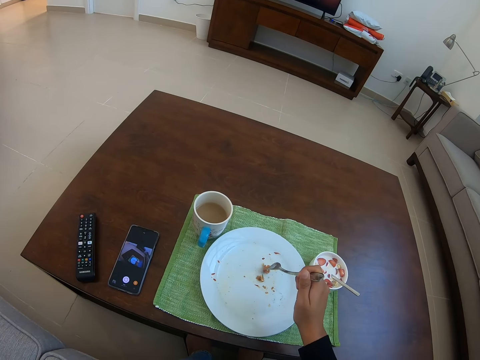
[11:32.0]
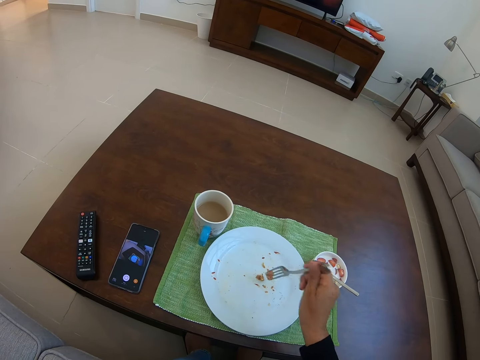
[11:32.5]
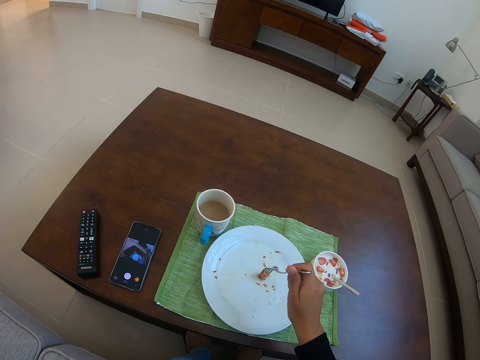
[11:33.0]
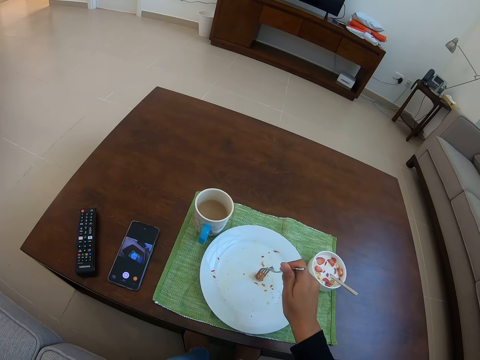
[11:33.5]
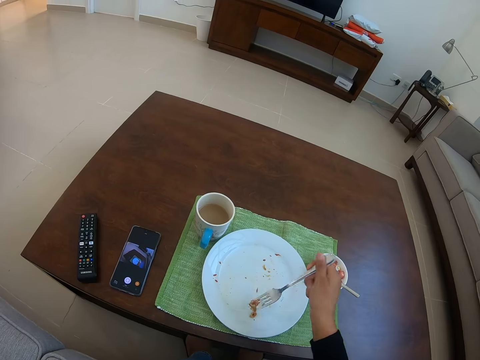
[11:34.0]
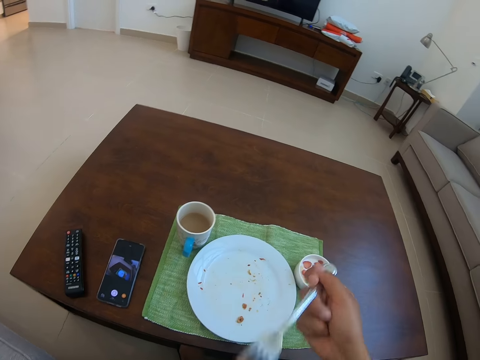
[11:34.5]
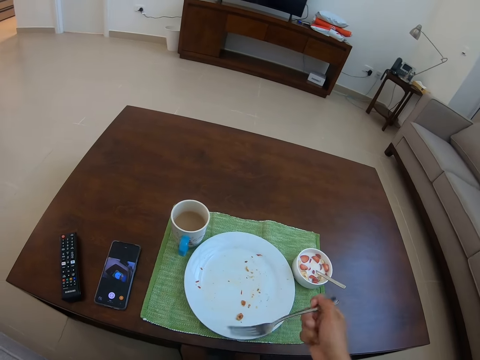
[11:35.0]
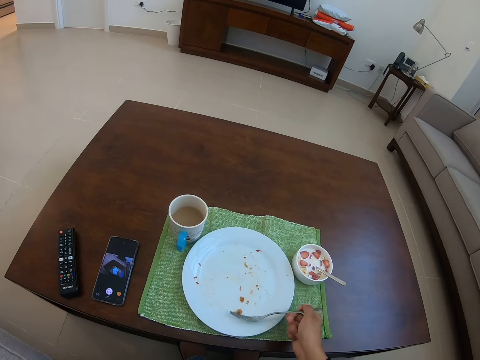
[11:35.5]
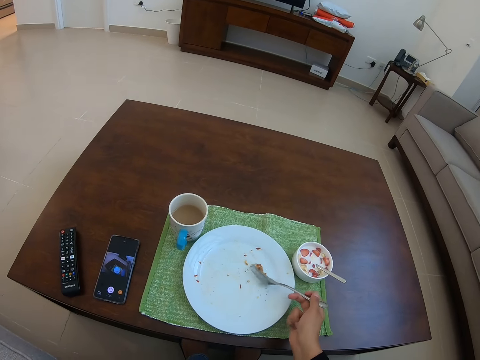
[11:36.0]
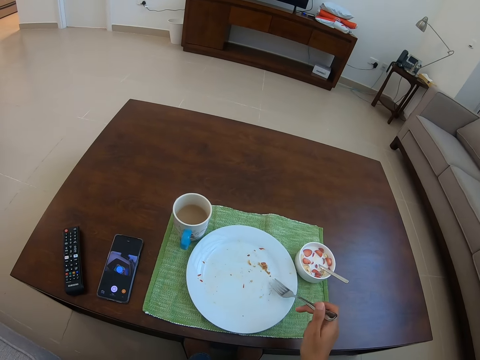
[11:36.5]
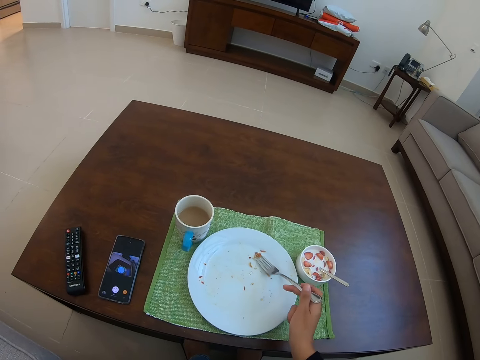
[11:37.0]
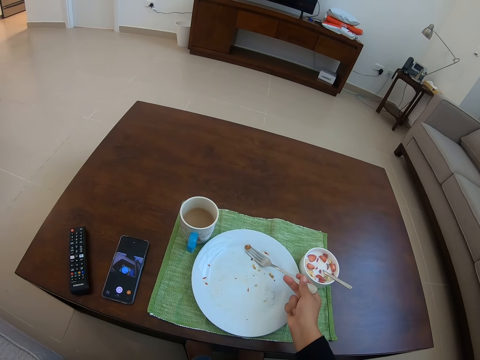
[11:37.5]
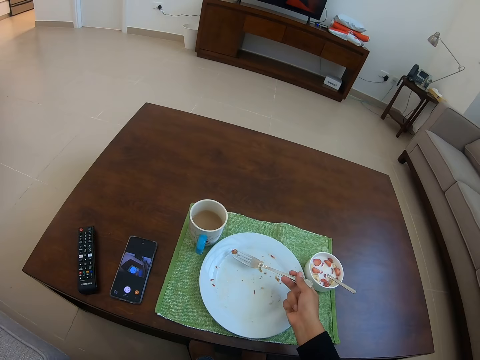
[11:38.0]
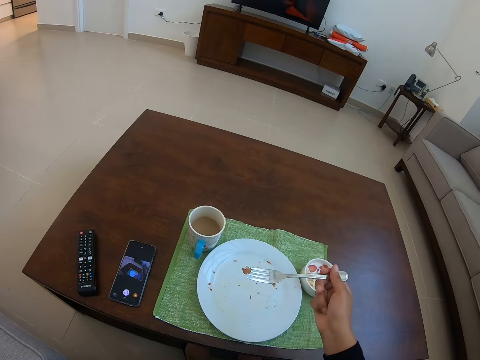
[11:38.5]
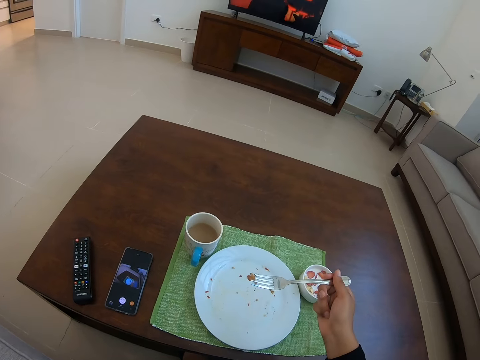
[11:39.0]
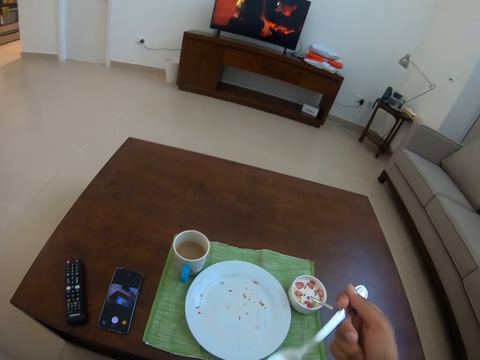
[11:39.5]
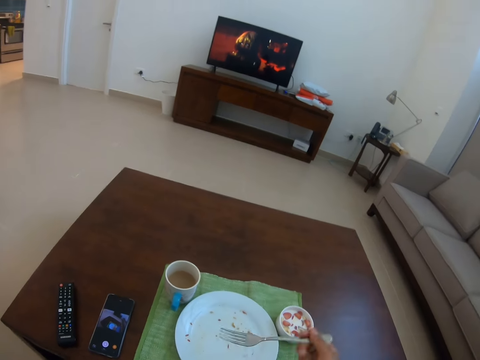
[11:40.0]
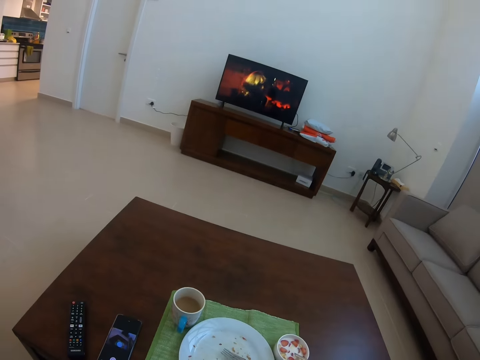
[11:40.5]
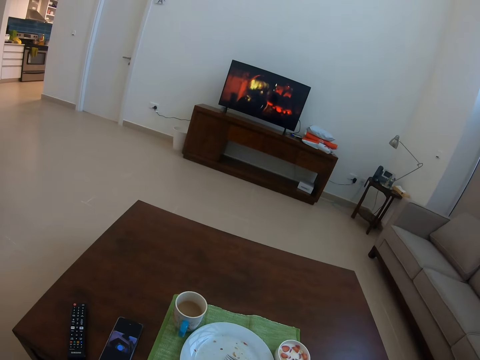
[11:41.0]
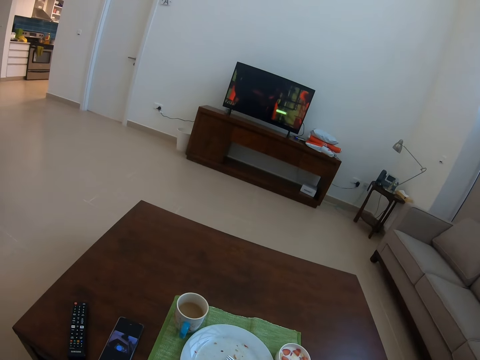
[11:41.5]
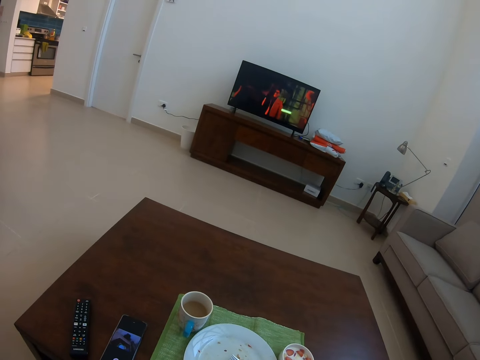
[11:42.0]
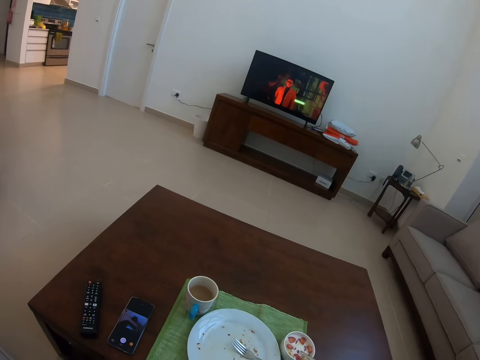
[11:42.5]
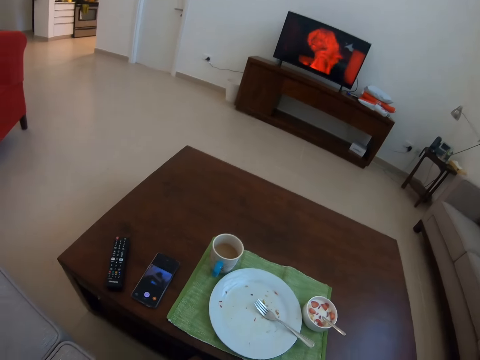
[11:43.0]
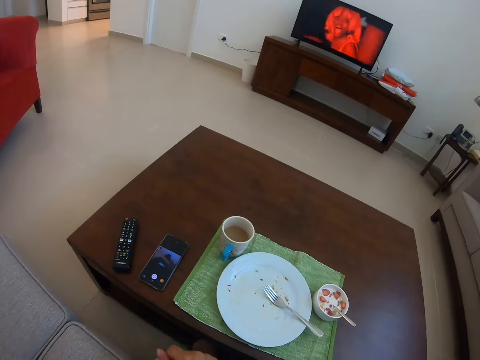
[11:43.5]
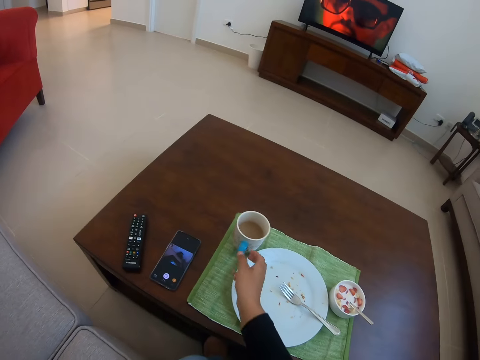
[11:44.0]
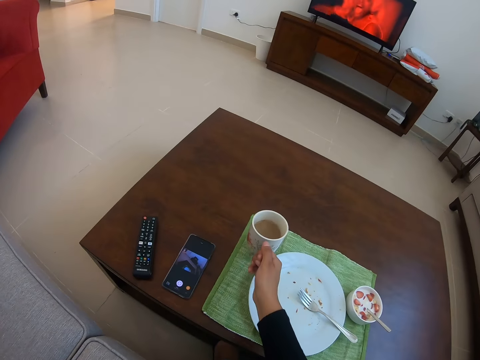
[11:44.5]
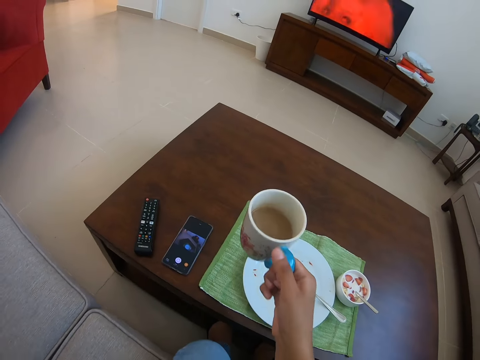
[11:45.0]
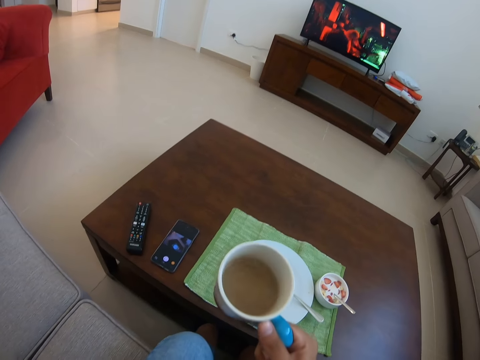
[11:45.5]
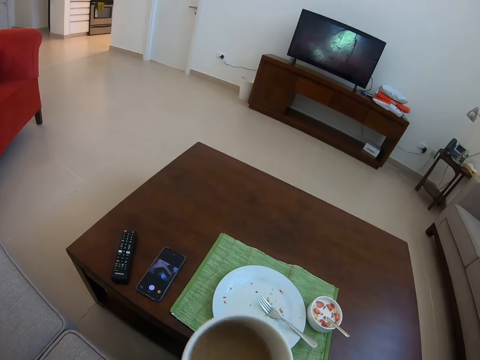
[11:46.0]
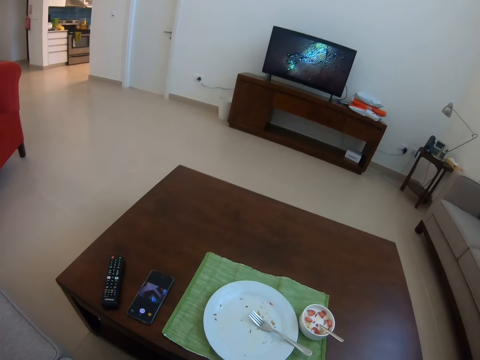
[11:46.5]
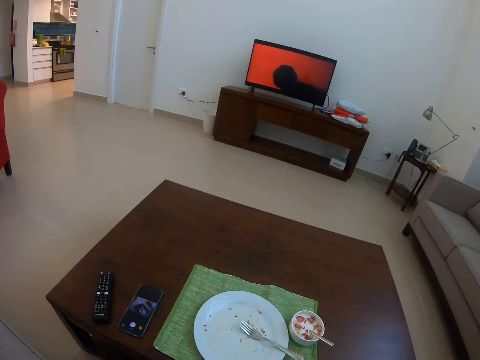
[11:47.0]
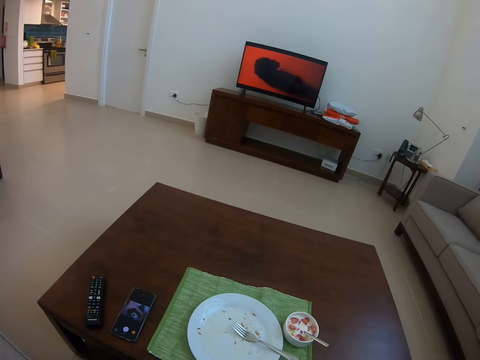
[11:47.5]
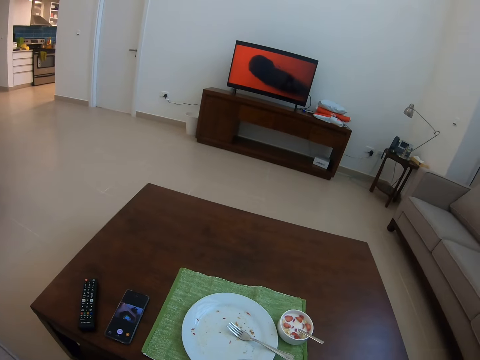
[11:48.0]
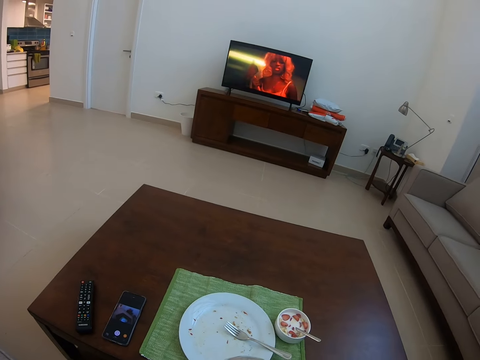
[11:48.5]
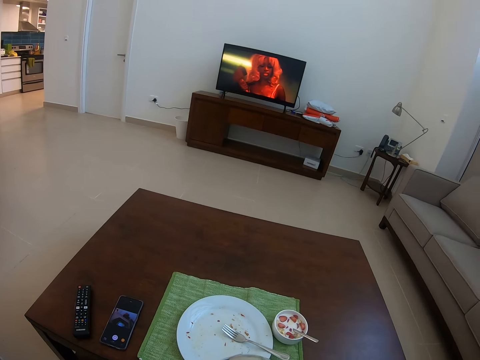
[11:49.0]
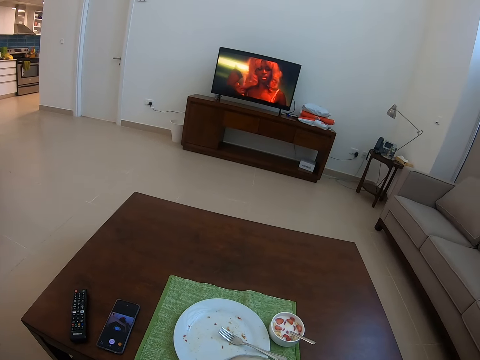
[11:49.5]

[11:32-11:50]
The camera wearer eats food. They pick up the food from the plate. They eat the food. They pick up a cup of tea. They drink the tea.

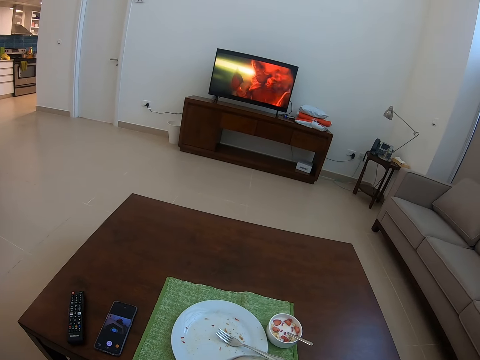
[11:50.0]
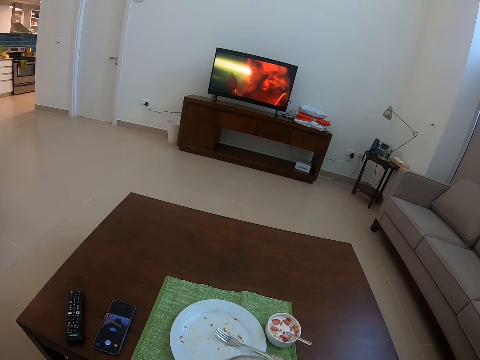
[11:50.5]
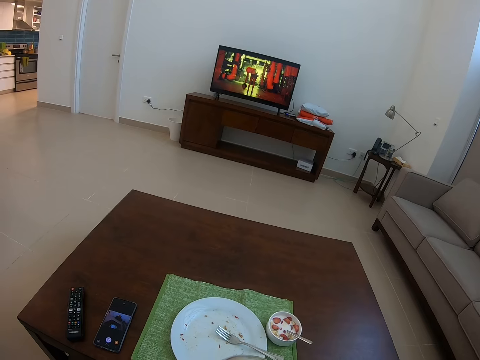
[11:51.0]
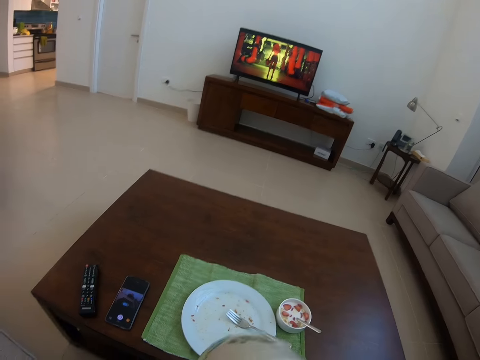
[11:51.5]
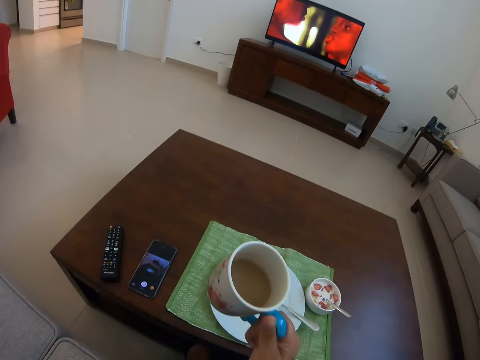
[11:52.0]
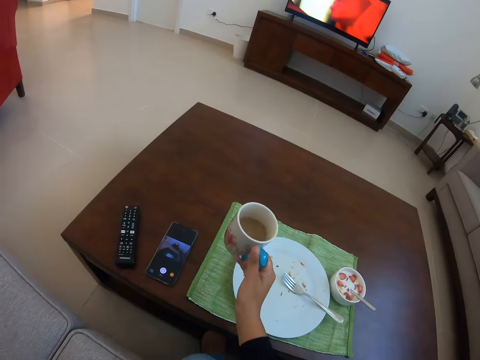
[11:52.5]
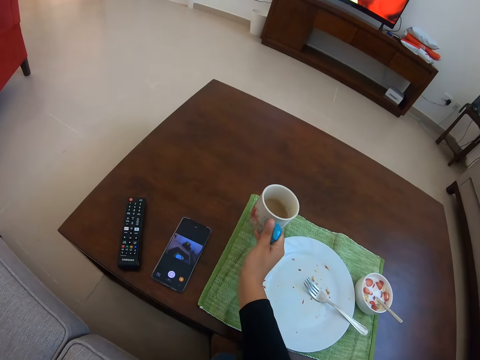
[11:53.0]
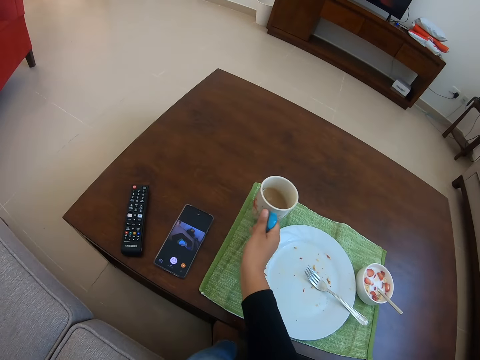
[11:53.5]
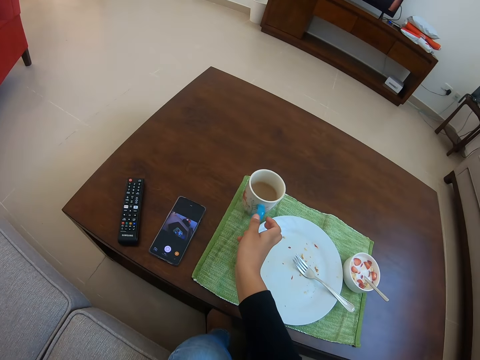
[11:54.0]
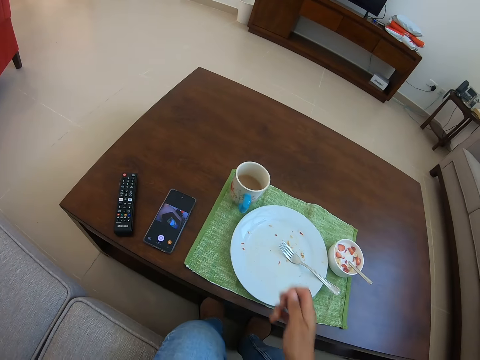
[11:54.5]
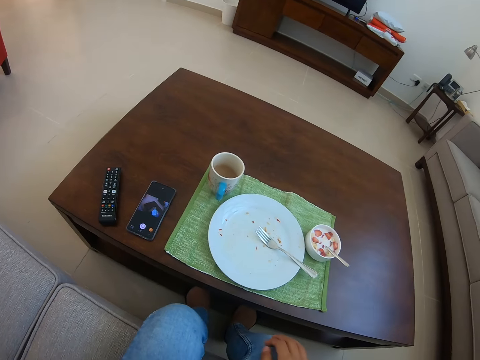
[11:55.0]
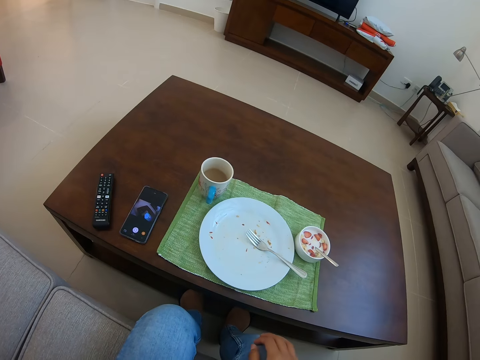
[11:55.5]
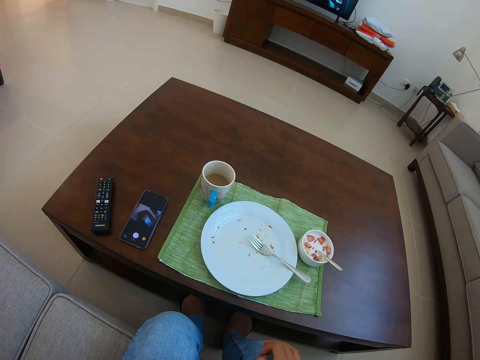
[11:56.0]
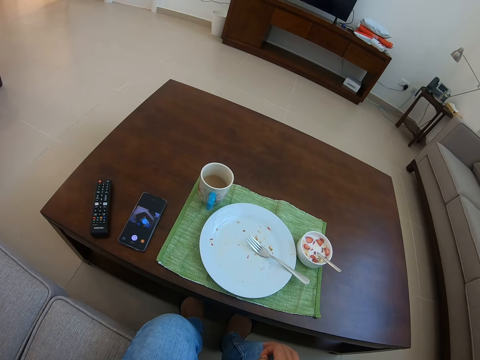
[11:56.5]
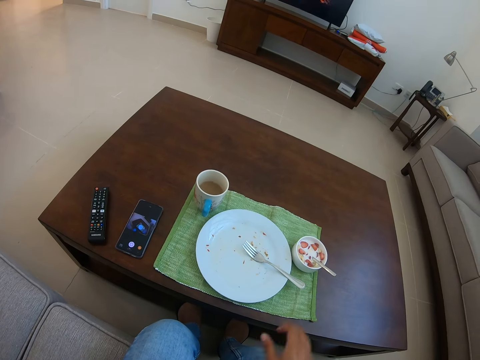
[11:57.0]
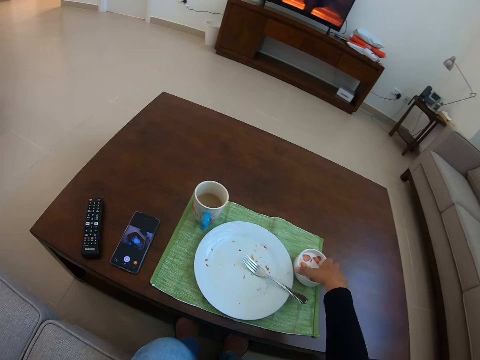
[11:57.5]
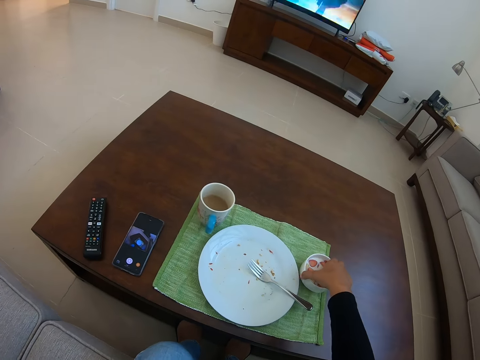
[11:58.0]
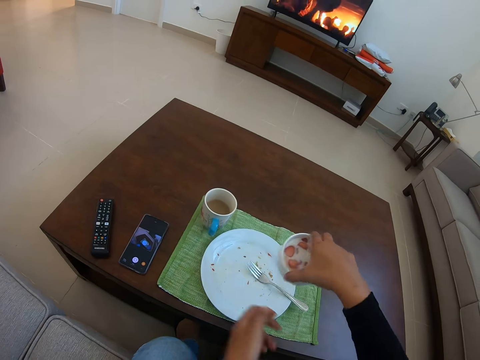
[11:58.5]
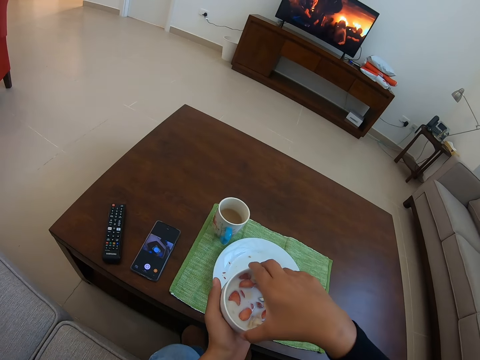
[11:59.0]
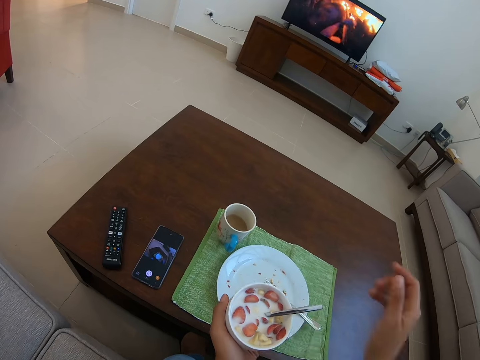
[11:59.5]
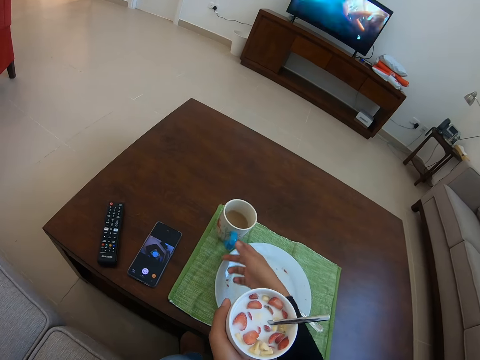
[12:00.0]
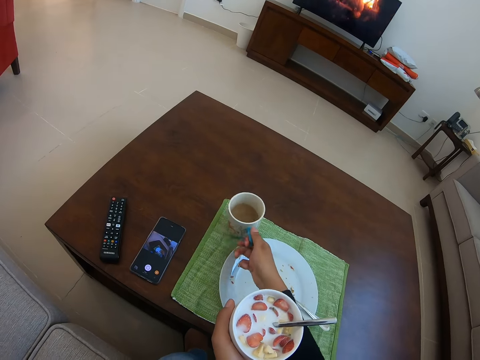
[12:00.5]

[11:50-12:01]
The camera wearer puts the cup of tea on the table. They pick up milk or fruit salad from the table.
